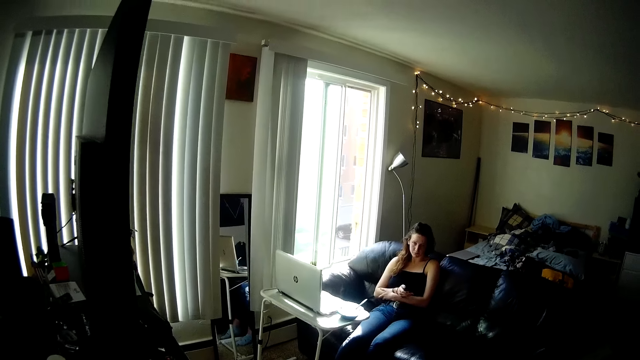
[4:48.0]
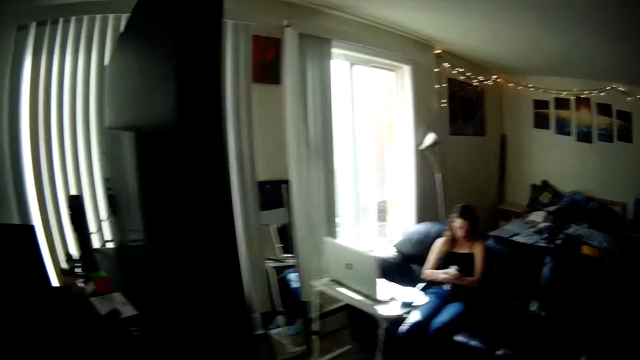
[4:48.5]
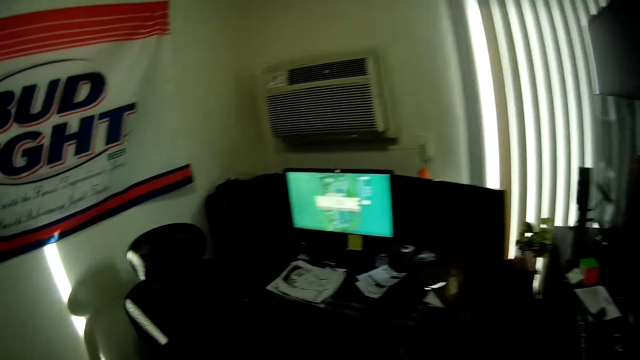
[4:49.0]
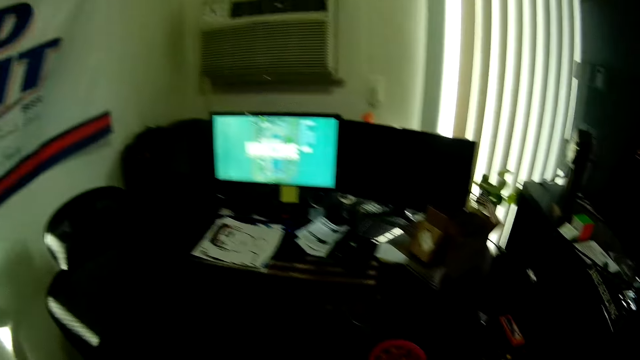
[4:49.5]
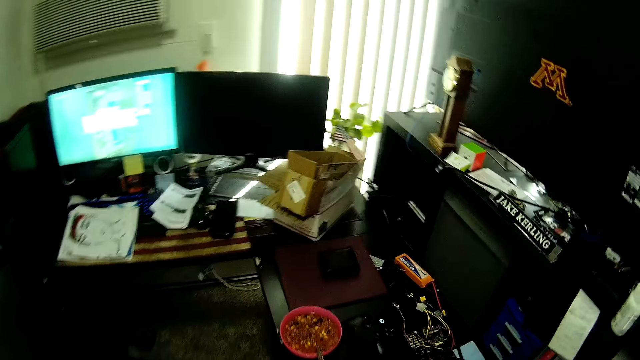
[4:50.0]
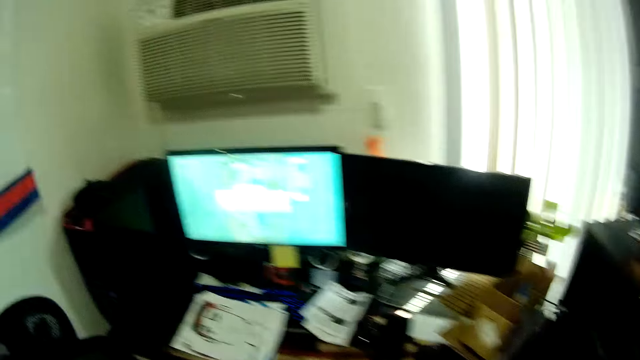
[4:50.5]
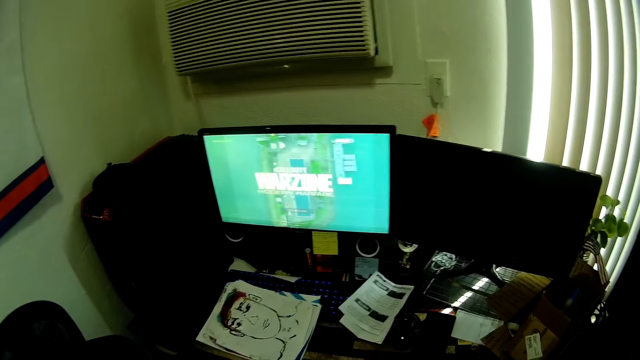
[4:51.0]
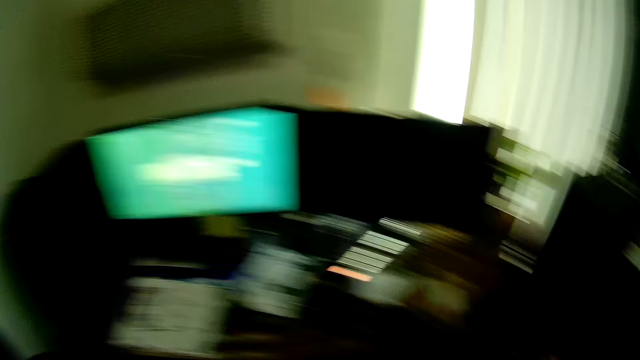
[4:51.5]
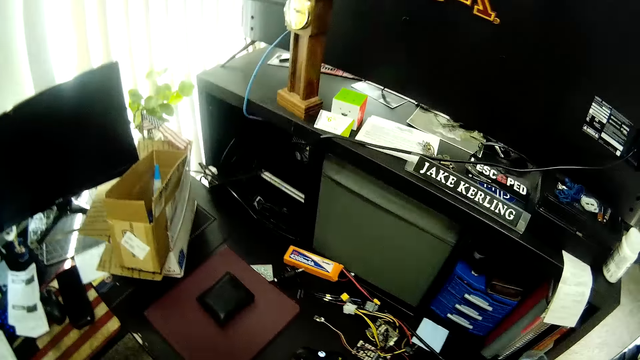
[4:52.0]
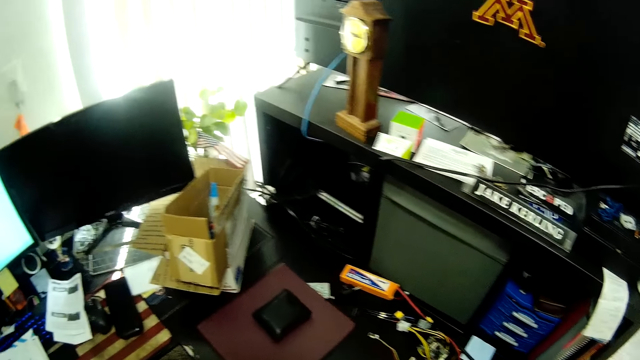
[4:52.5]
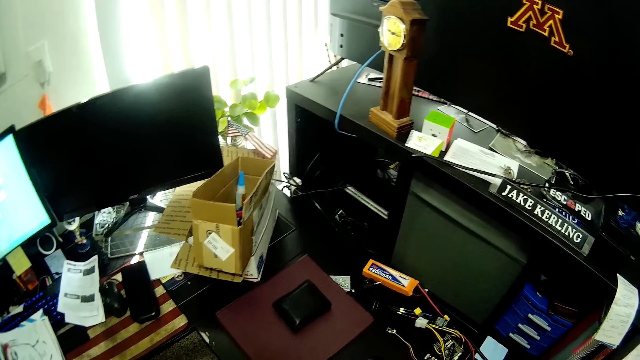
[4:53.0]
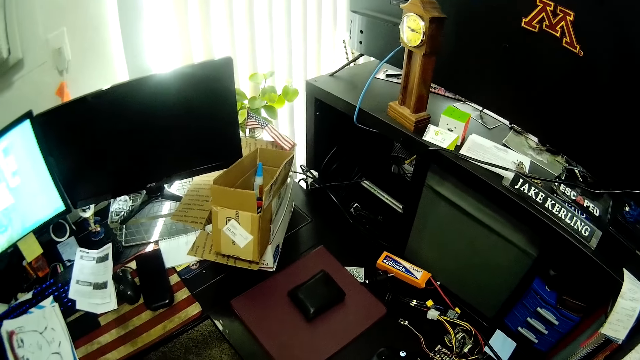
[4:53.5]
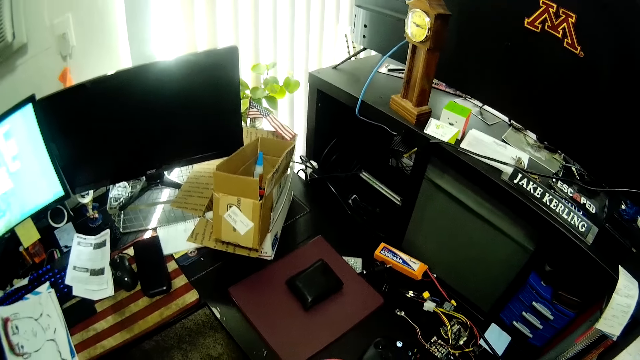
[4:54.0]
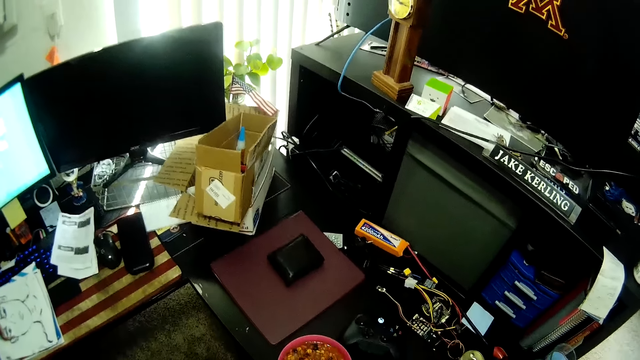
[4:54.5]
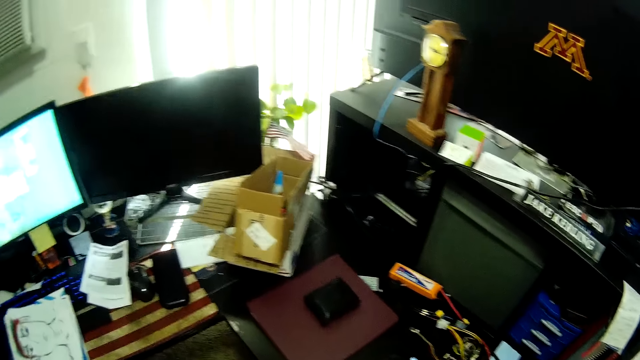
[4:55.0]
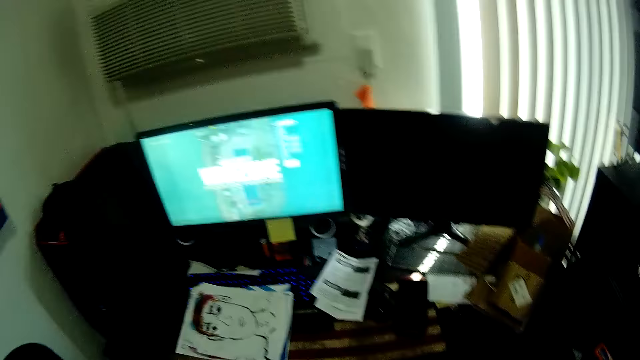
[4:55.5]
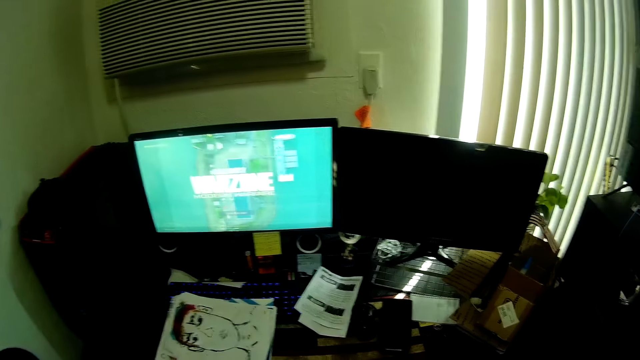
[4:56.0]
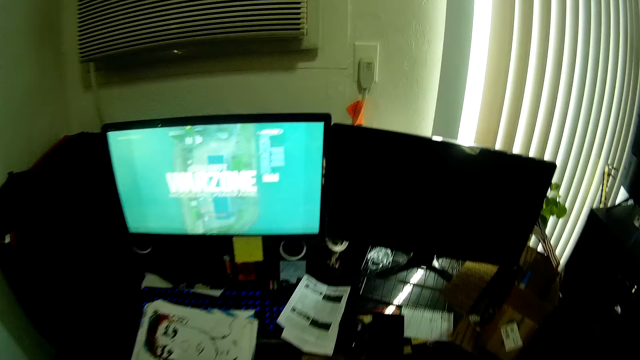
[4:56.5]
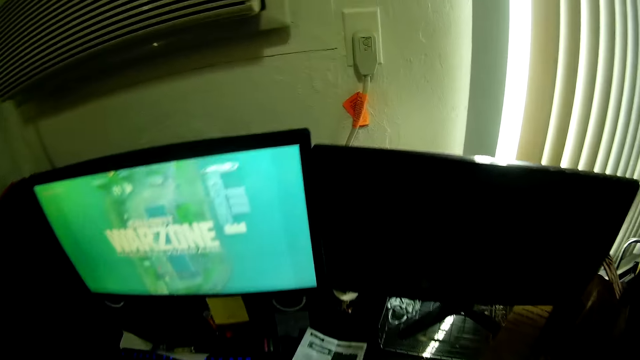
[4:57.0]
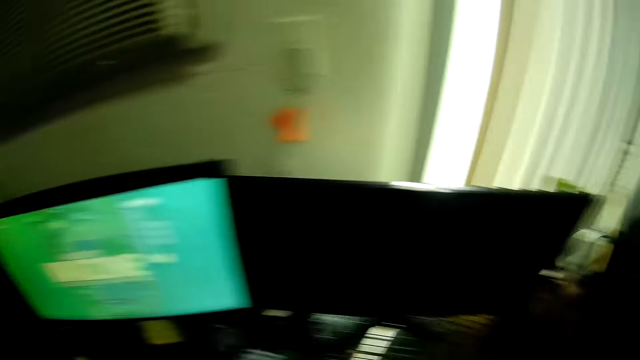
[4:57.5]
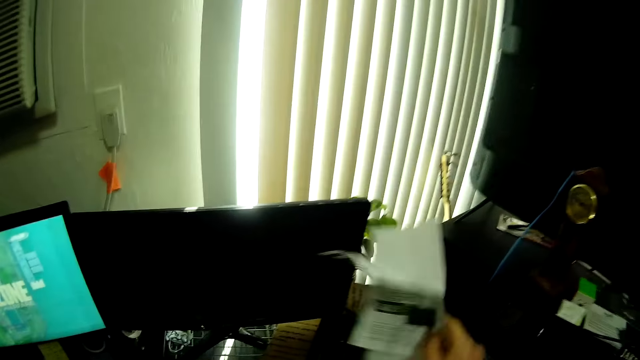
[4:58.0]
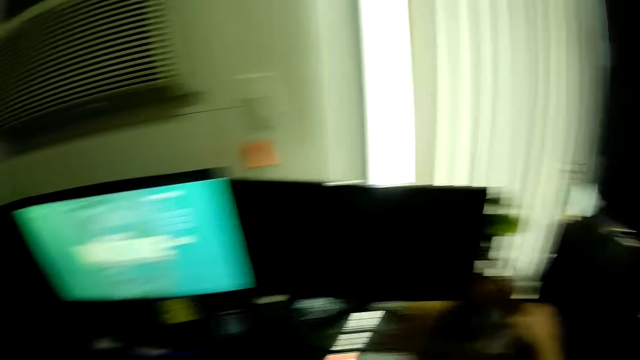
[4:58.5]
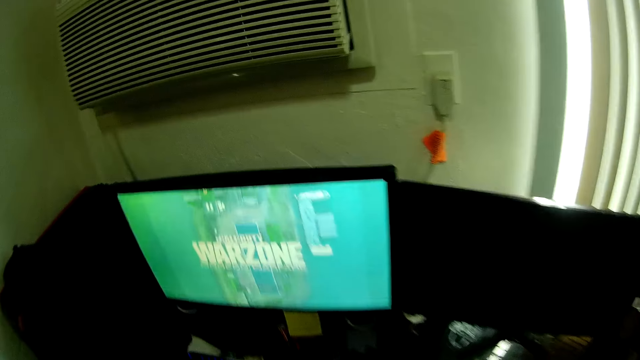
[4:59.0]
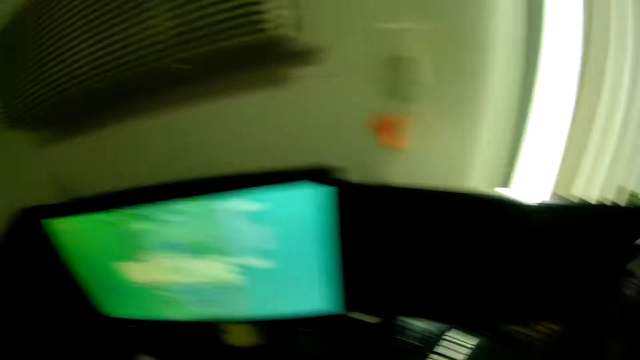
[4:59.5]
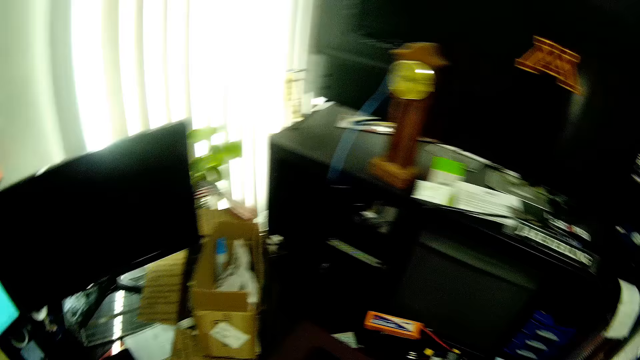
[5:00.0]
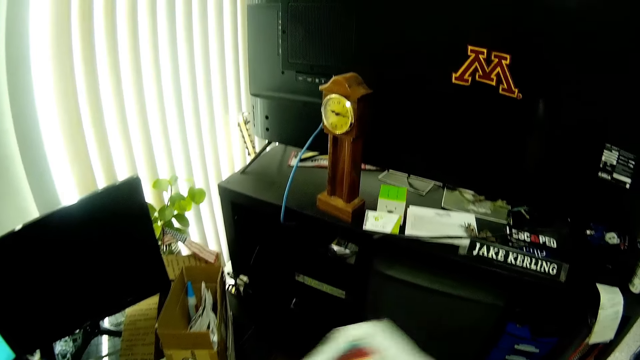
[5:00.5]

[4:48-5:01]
The camera wearer looks at the office table. They pick a paper from the office table. They put the paper on the other side of the office table, inside a box. They pick another paper from the office table and put the paper on the office table.

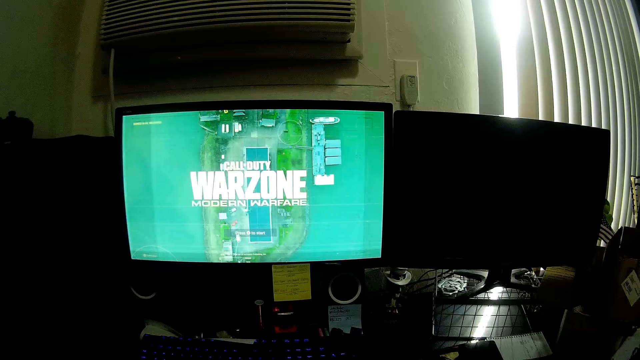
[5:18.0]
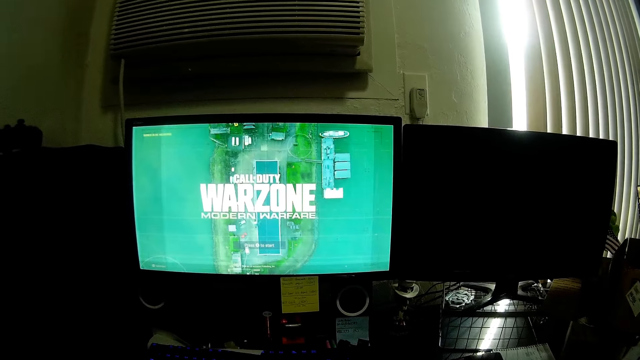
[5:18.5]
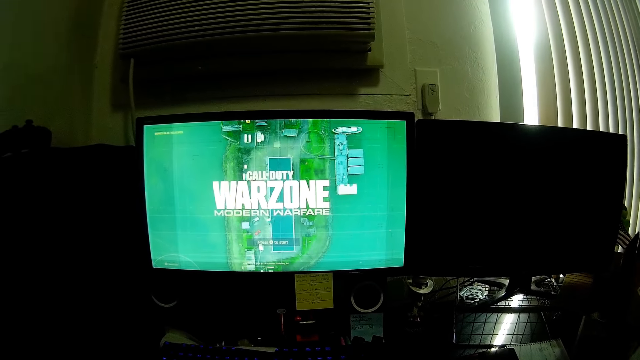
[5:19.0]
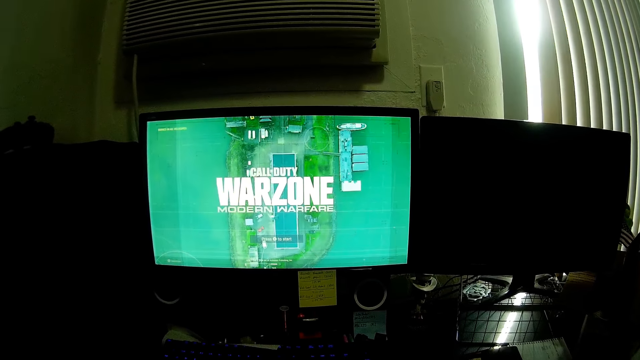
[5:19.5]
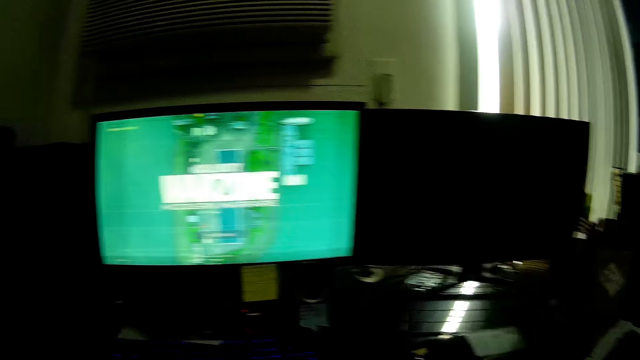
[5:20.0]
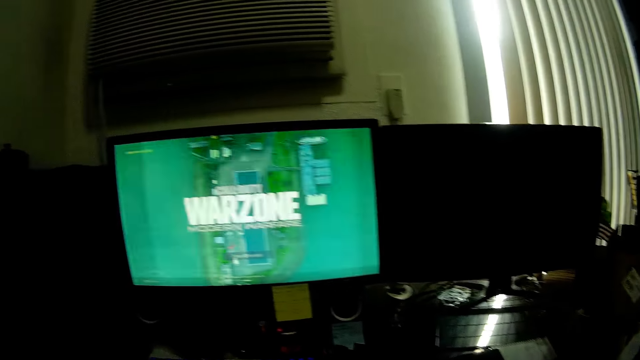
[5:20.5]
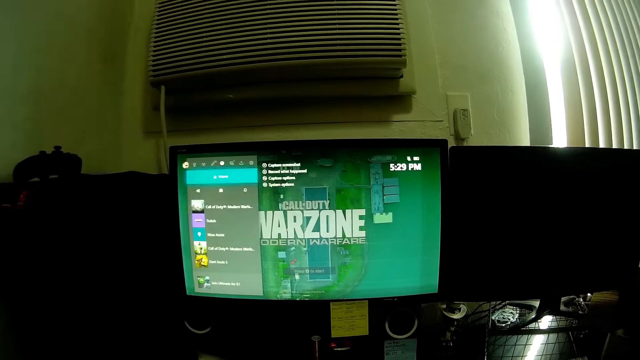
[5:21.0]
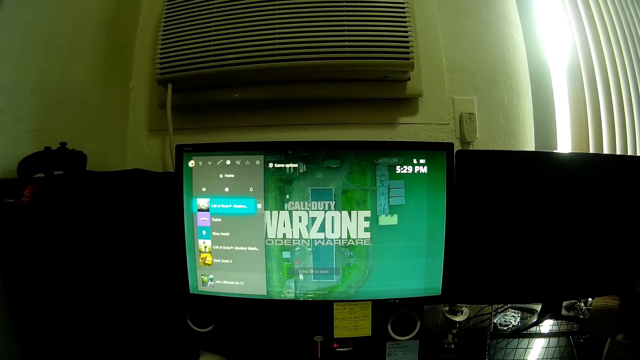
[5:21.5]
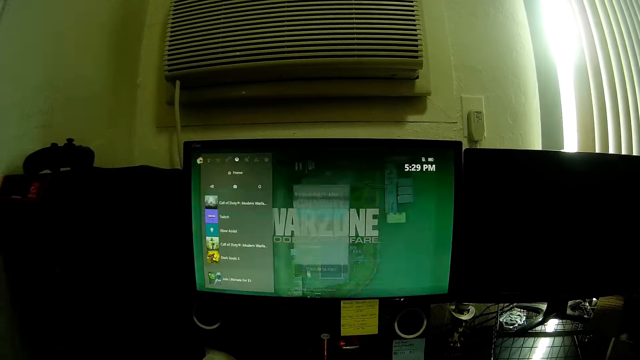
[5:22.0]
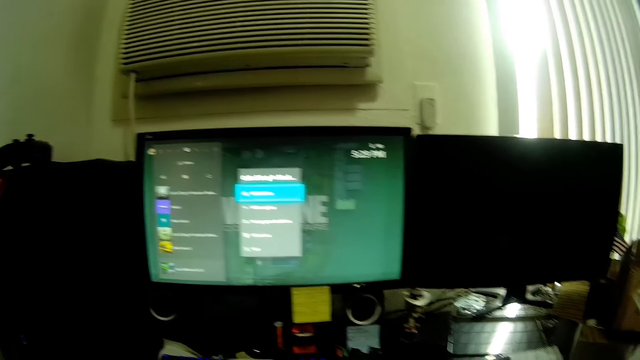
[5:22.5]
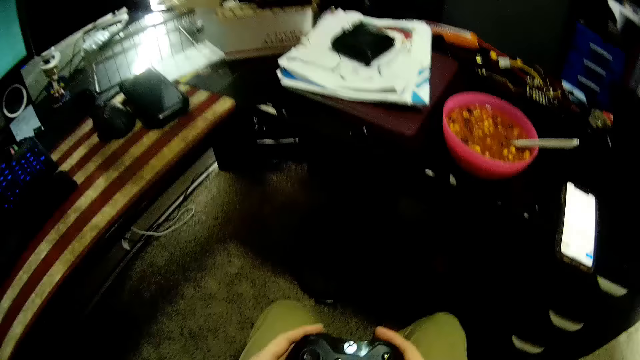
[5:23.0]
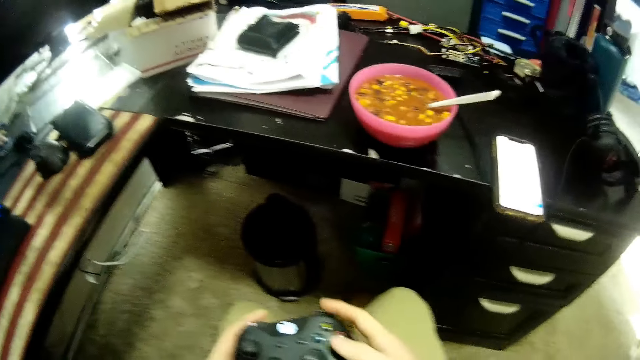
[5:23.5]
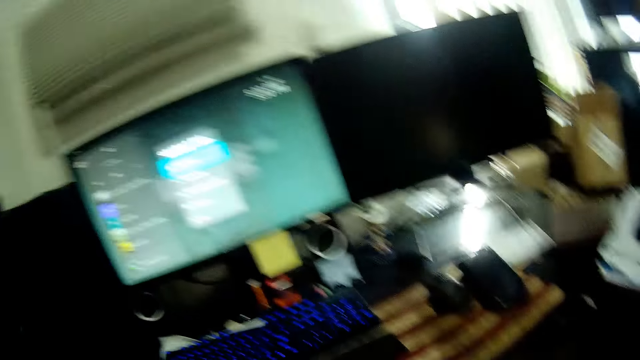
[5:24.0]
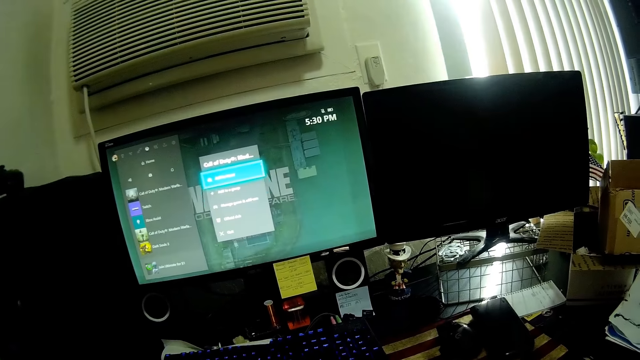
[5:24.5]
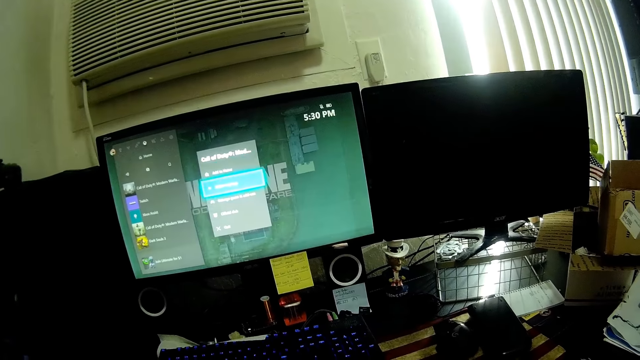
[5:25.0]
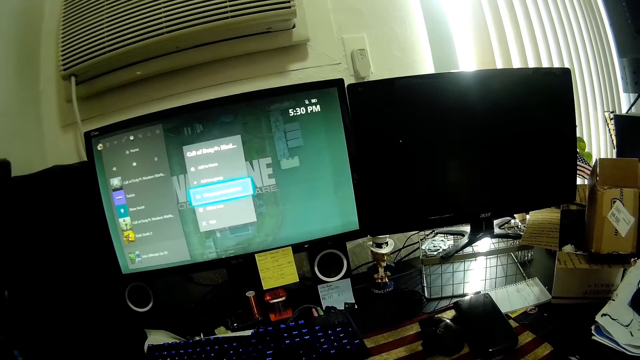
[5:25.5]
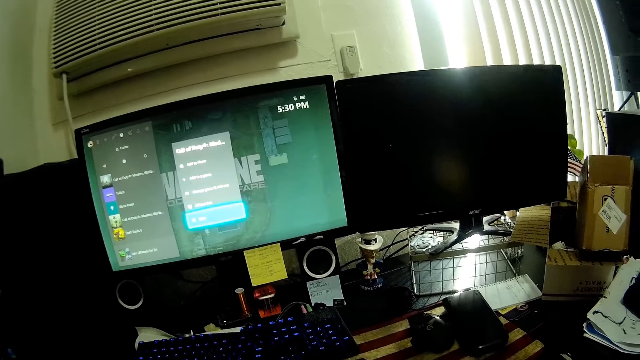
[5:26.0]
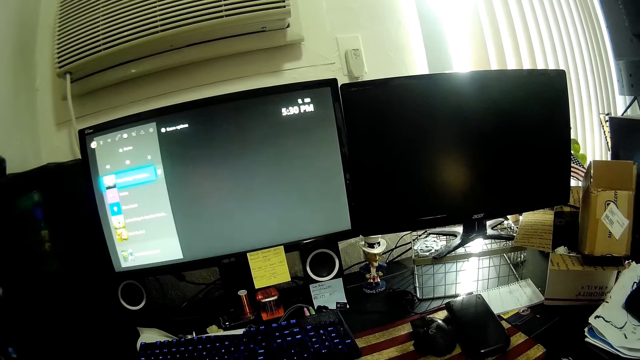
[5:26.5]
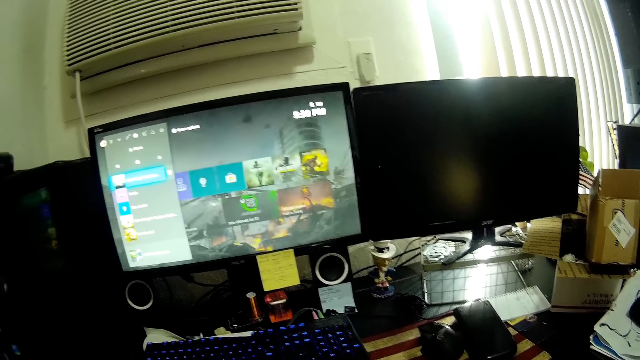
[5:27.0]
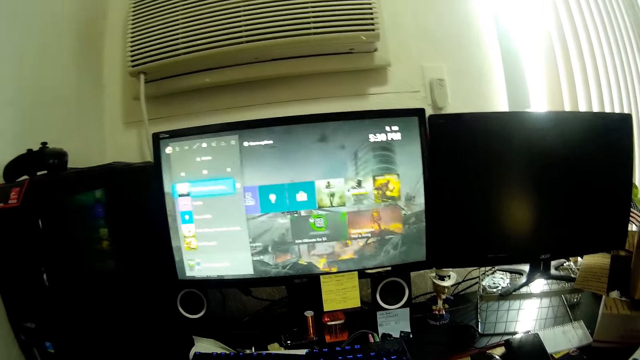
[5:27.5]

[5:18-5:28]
The camera wearer looks at the game pad. They operate the game pad. They select the game with the game pad.
